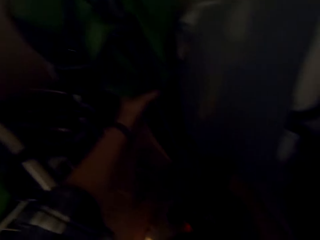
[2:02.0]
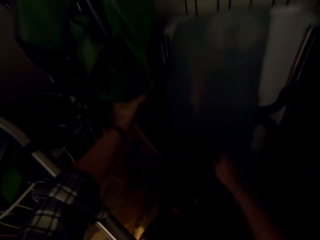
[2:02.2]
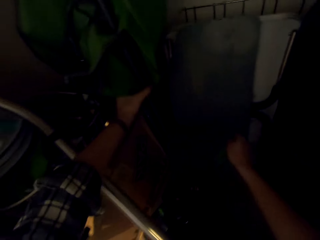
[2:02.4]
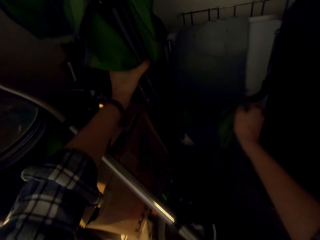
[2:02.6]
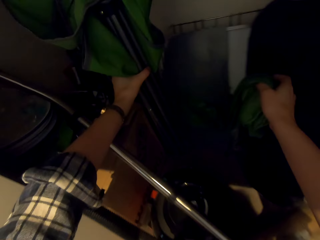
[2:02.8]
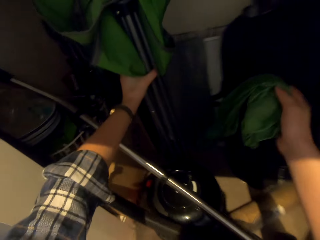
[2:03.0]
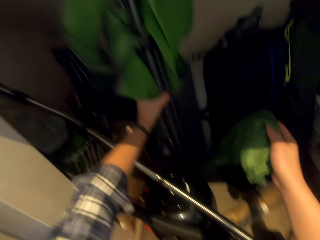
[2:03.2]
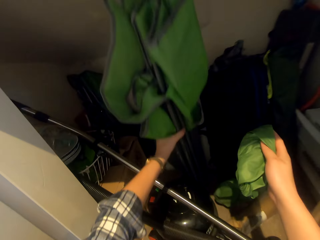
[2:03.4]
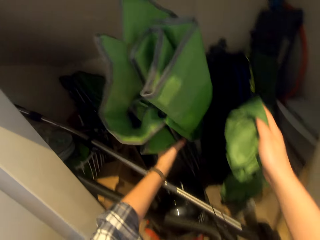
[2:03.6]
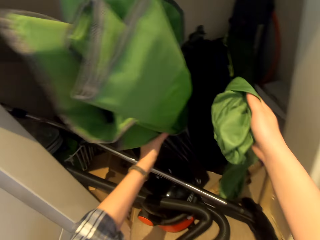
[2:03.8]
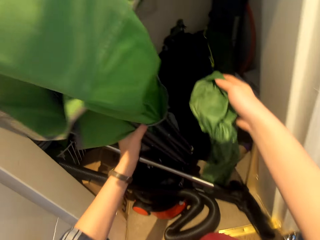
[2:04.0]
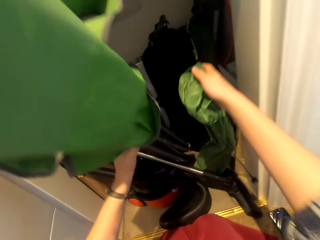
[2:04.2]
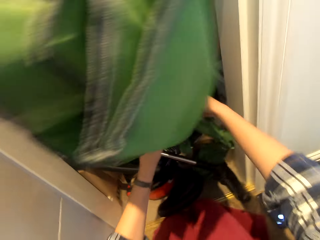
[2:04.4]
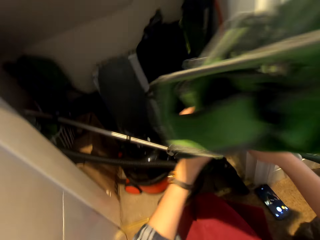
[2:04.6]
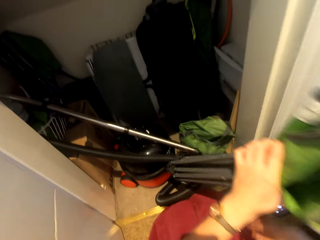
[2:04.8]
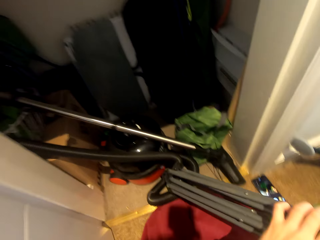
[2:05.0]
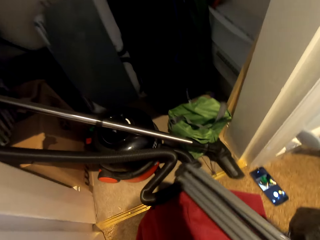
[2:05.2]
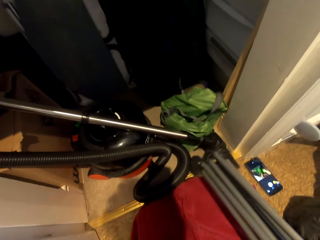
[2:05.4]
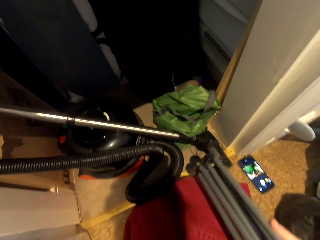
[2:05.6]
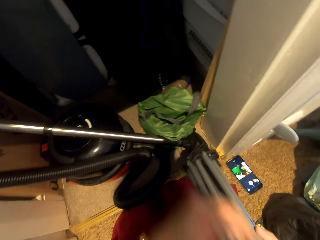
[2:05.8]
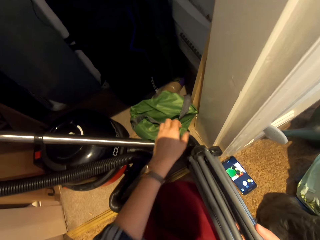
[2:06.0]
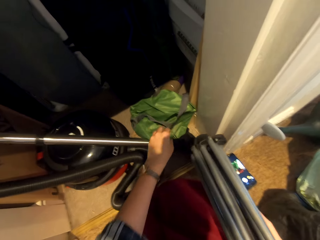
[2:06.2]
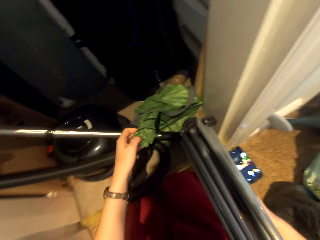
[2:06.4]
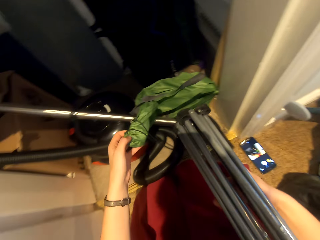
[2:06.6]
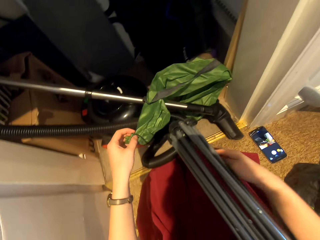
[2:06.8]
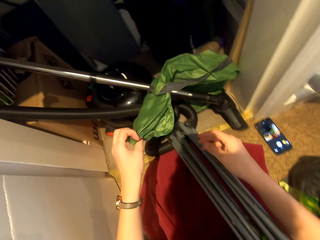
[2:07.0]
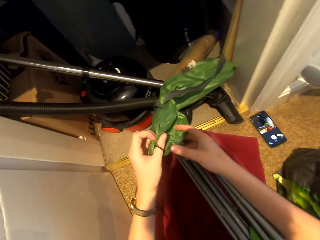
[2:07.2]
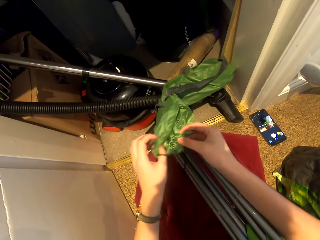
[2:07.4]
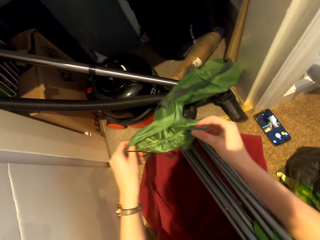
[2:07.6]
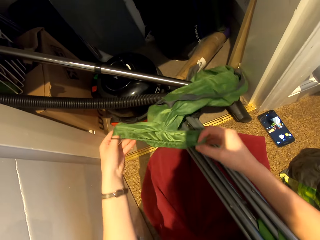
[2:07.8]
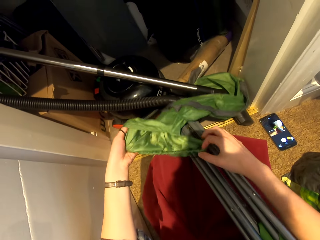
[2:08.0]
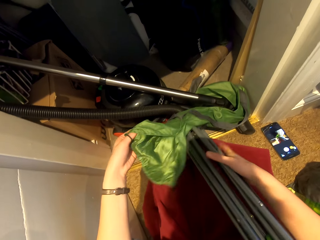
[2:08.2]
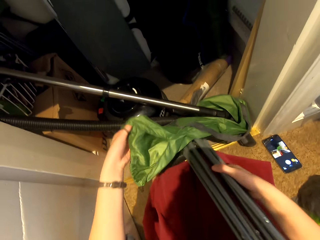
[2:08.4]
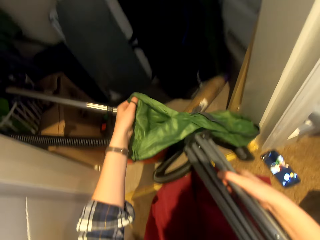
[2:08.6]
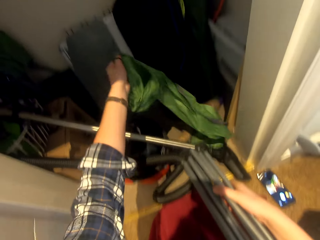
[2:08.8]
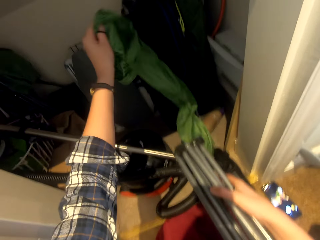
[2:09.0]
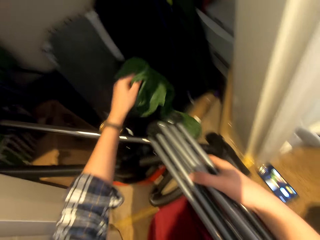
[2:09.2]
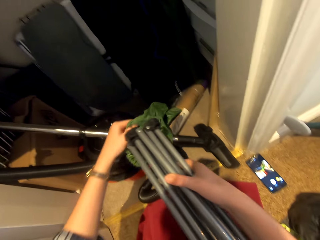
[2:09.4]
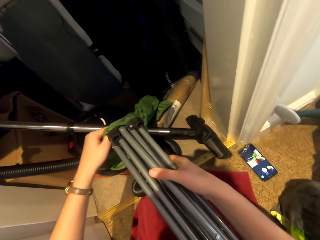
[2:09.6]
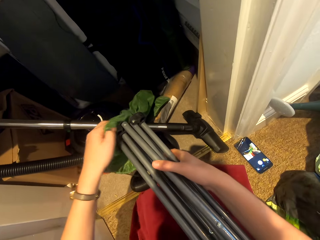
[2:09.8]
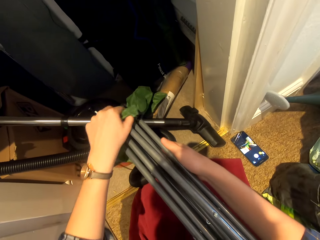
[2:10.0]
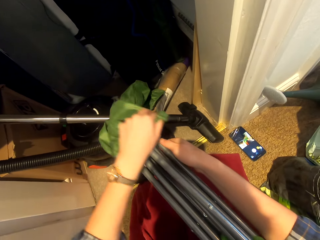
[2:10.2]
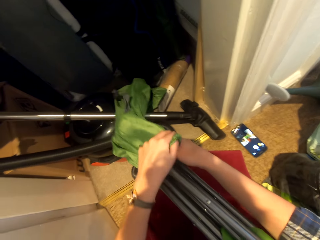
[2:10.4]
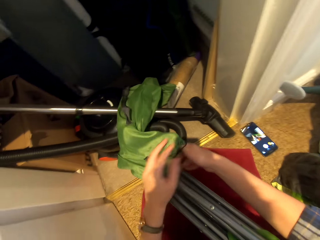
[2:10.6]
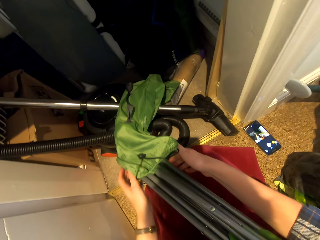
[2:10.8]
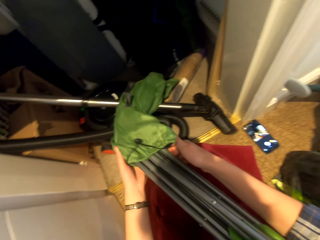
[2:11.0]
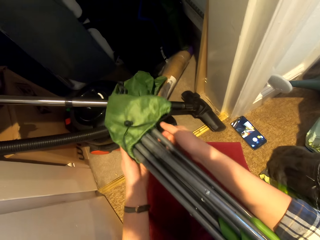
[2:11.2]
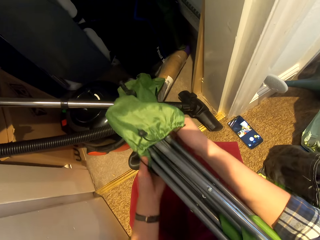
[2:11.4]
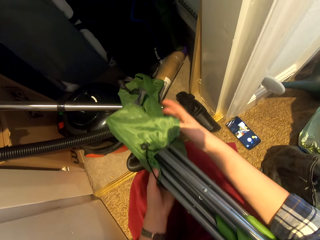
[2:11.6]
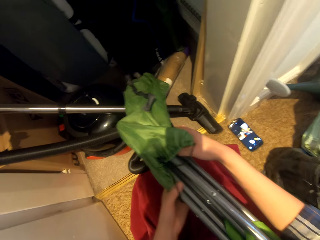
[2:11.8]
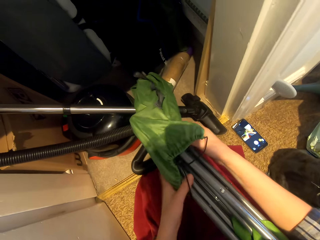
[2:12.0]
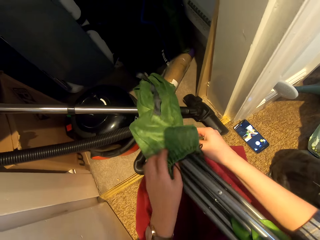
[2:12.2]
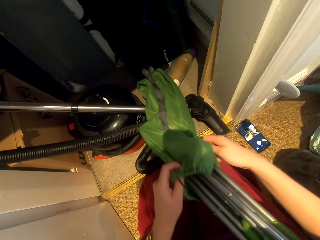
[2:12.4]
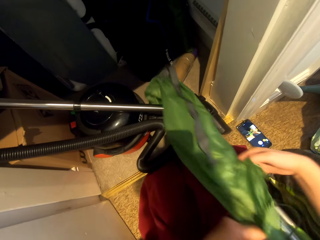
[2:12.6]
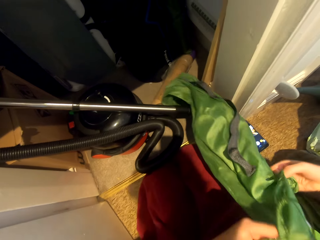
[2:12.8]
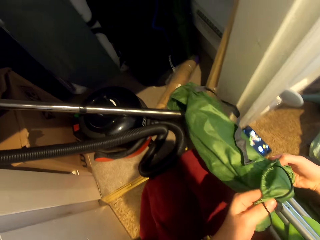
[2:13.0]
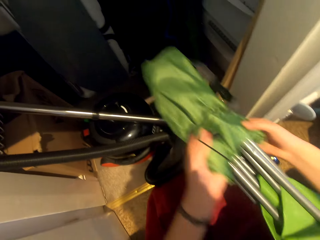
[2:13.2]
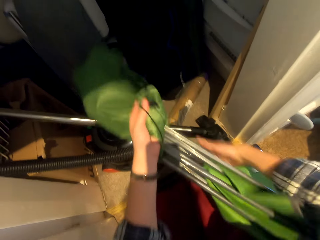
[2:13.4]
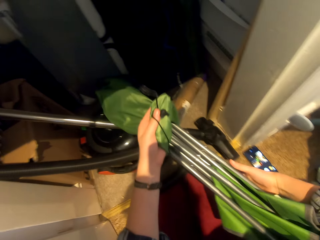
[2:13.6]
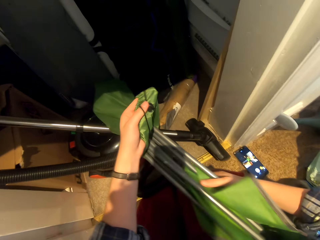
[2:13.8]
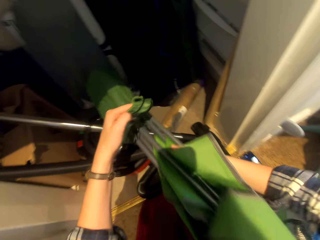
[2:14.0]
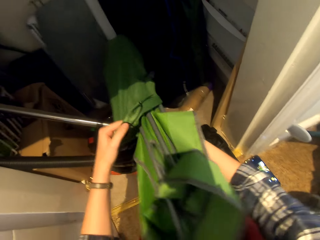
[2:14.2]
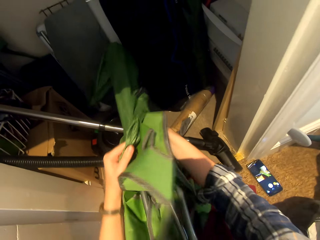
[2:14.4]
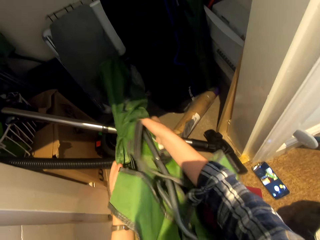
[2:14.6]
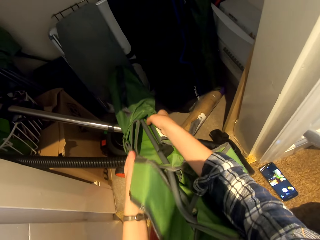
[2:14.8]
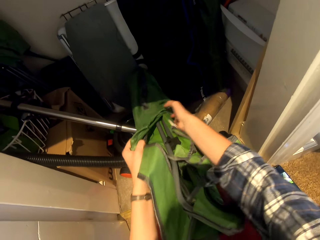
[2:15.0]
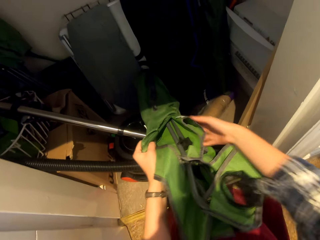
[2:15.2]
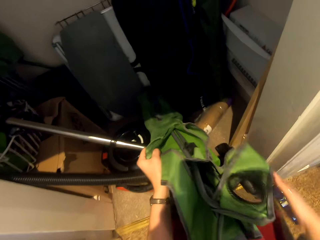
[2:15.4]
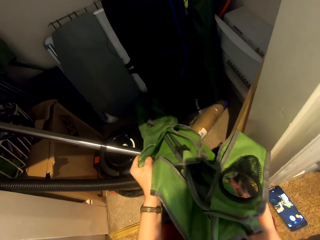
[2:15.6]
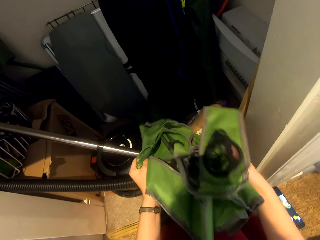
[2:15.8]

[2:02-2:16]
The camera wearer repositions the outdoor umbrella. They pick up a bag. They lift the outdoor umbrella. They drop the bag. They remove the umbrella from the wall drawer. They hold the outdoor umbrella with the other hand. They pick up the bag. They remove the umbrella cover from the wall drawer. They put the umbrella inside the cover.

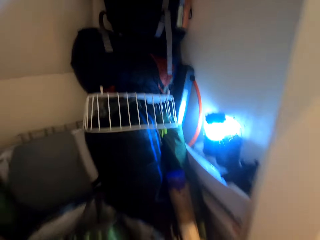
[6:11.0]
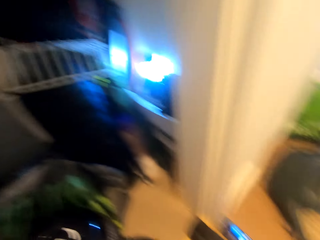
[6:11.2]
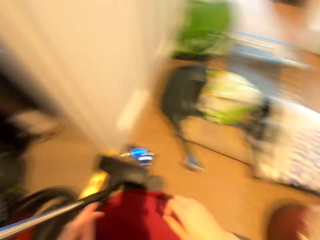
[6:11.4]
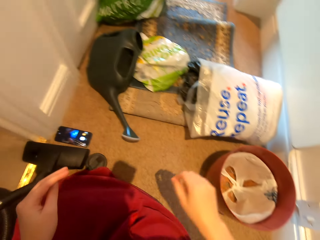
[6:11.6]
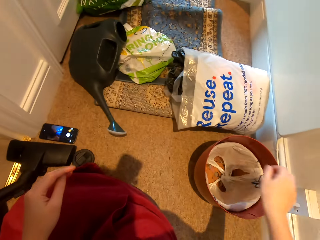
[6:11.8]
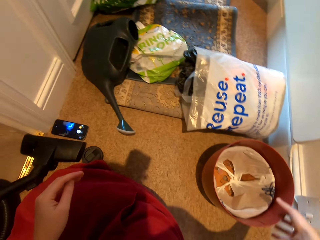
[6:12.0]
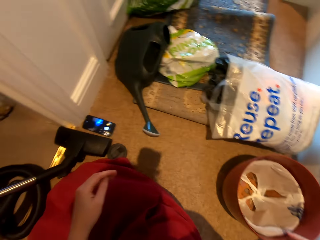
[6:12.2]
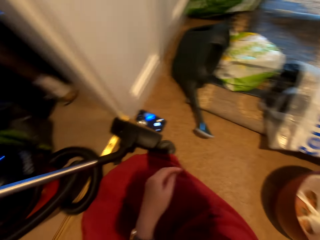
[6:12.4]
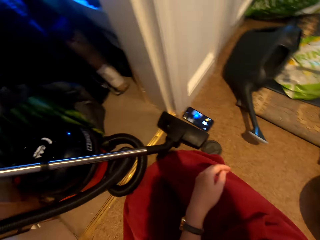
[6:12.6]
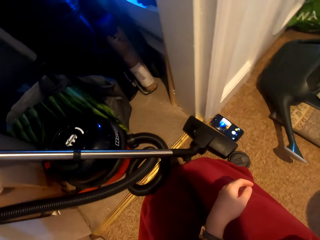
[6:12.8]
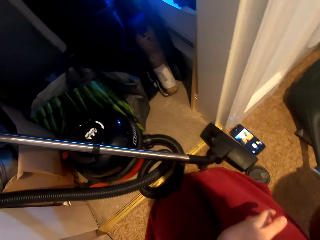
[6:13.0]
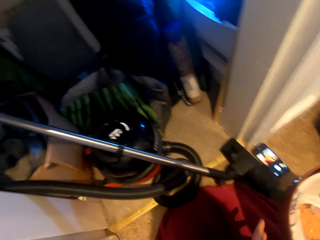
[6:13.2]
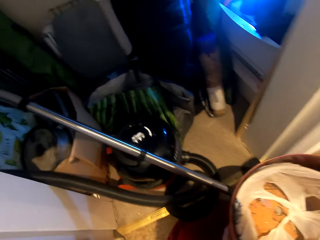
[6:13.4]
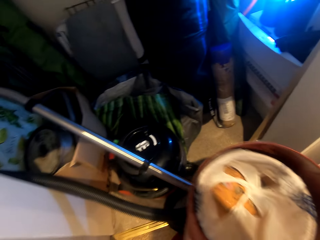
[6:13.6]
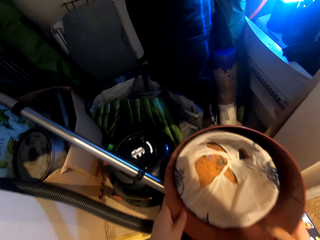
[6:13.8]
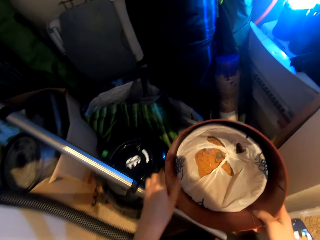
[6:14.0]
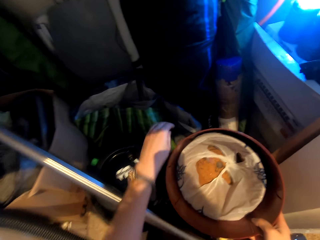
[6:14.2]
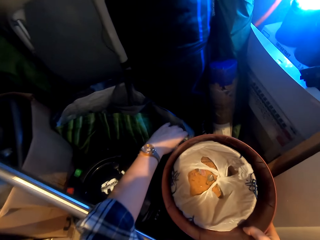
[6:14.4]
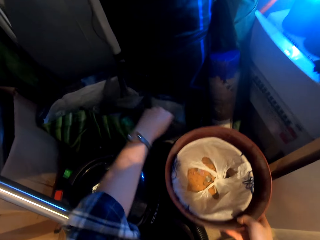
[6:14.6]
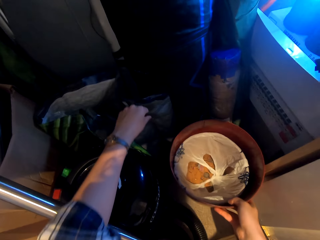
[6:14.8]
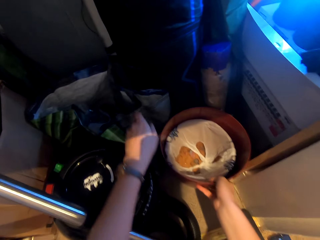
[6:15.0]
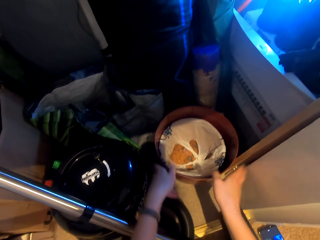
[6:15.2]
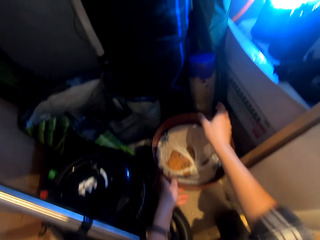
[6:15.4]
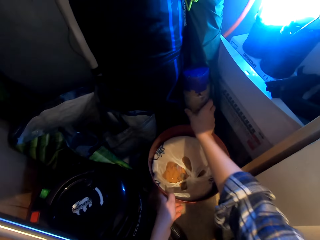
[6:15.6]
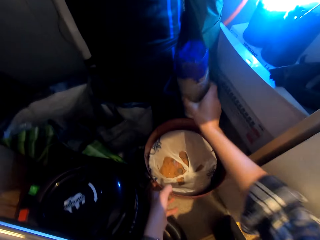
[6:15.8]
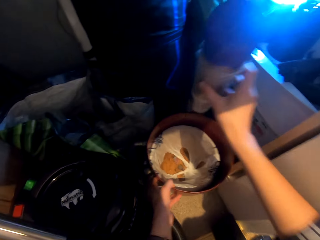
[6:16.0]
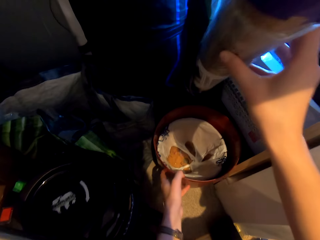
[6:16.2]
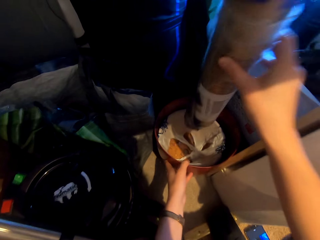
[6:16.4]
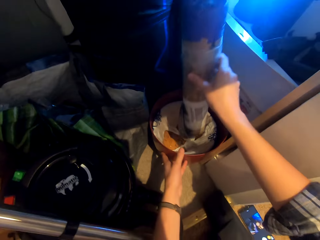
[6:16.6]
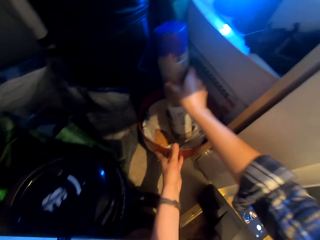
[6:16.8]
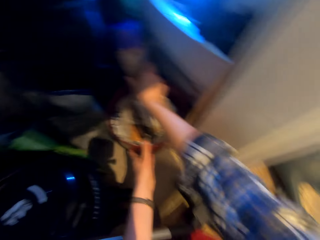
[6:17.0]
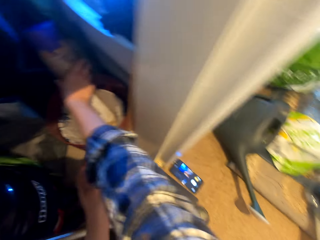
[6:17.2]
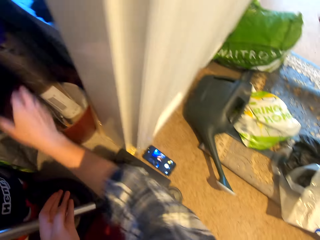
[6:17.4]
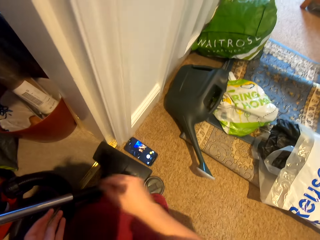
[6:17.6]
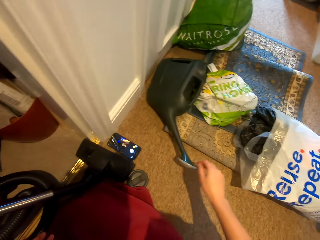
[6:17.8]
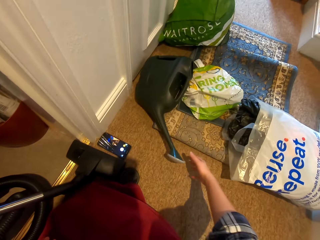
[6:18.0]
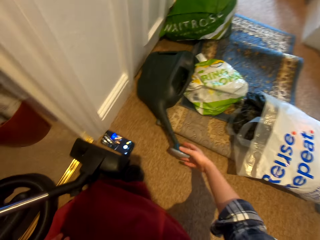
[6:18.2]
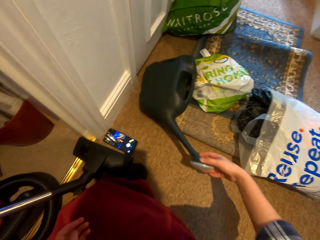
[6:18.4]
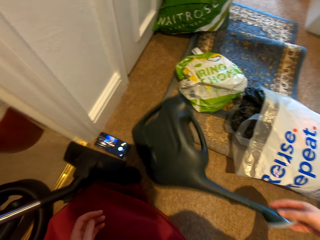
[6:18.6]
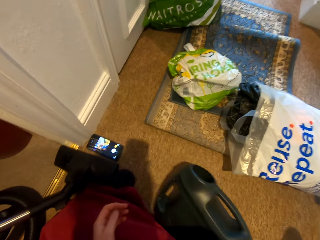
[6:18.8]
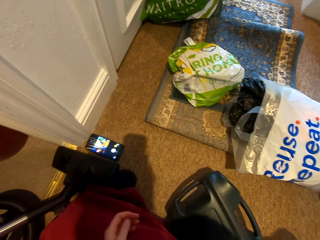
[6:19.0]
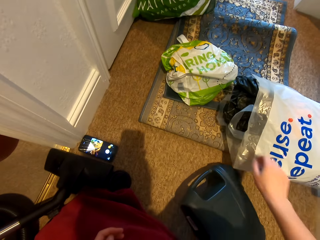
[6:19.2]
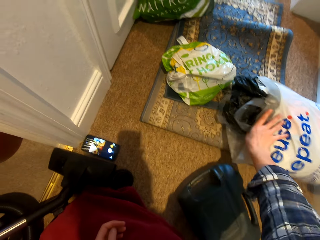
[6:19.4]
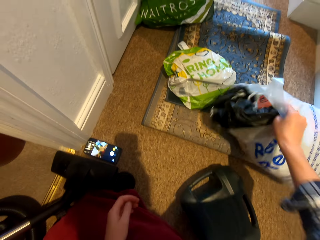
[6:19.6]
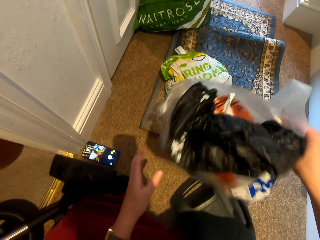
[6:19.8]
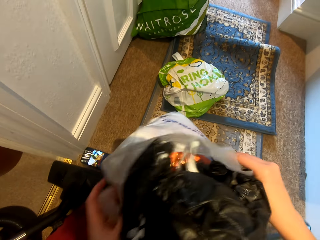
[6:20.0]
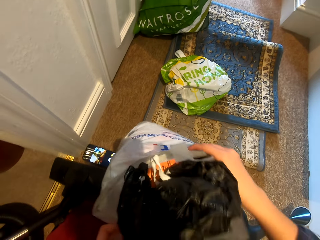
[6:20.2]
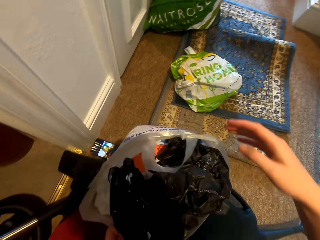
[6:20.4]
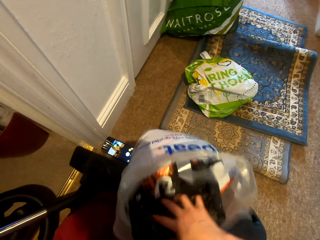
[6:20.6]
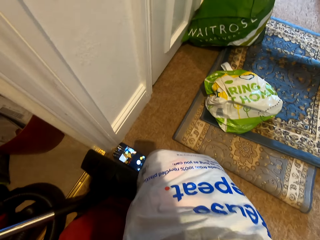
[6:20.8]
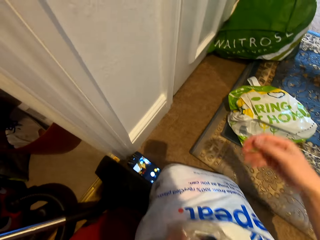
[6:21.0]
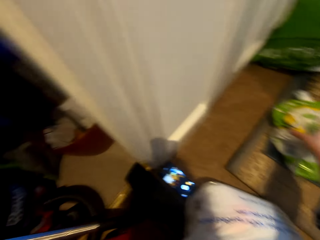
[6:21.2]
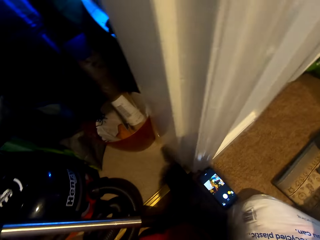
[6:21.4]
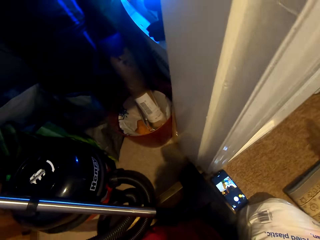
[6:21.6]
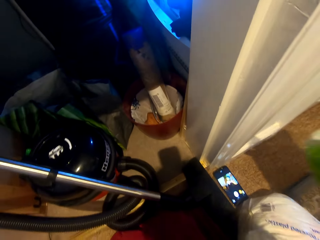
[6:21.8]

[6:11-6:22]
The camera wearer carries a container. They take the bucket from the floor. They move the carrier bag. They put the bucket on the floor. They lift something. They move the container. They put the paper in the bucket. They reposition the sprayer pump. They touch the jerrycan on the floor. They take the polythene or plastic bags from the floor. They hold the plastic bags with the other hand. They press the plastic bags.
